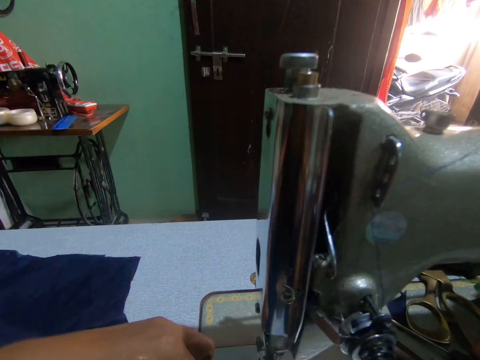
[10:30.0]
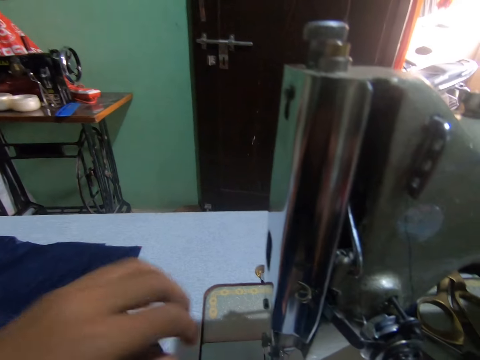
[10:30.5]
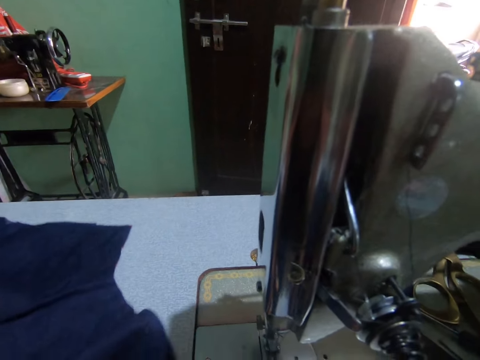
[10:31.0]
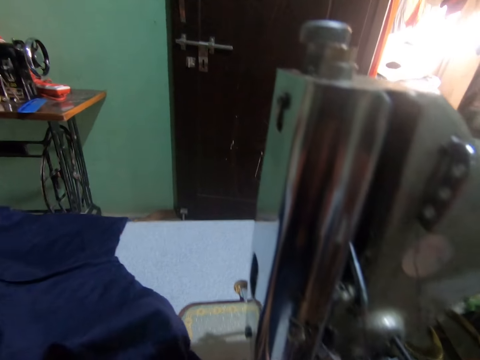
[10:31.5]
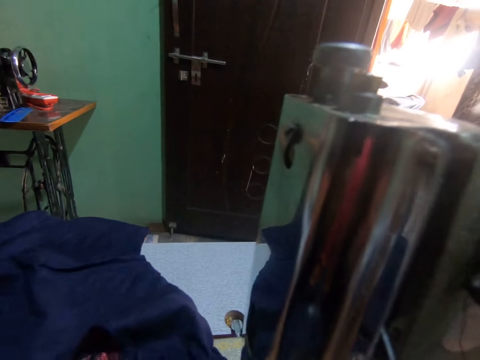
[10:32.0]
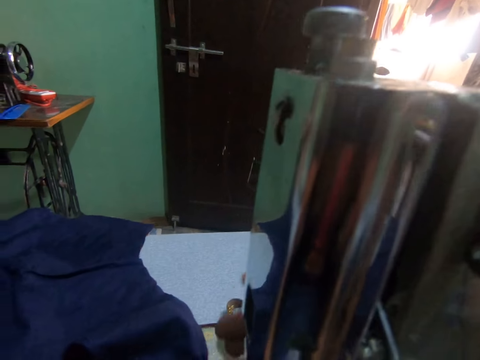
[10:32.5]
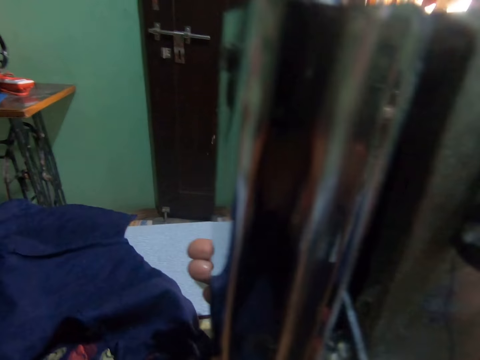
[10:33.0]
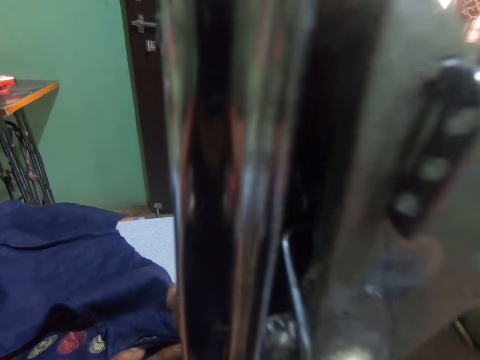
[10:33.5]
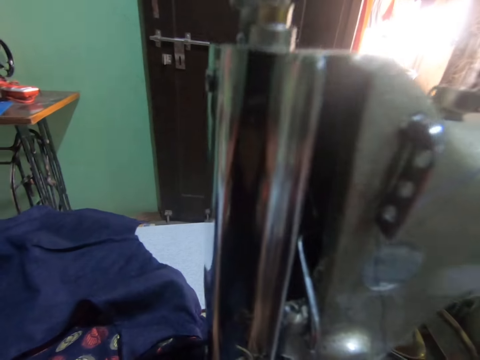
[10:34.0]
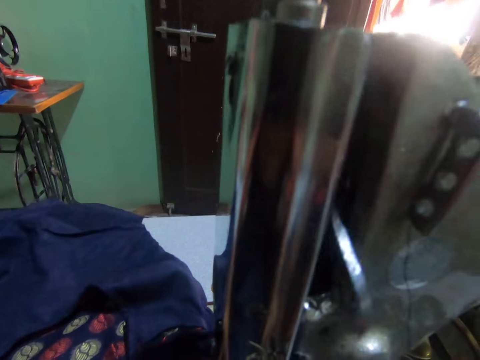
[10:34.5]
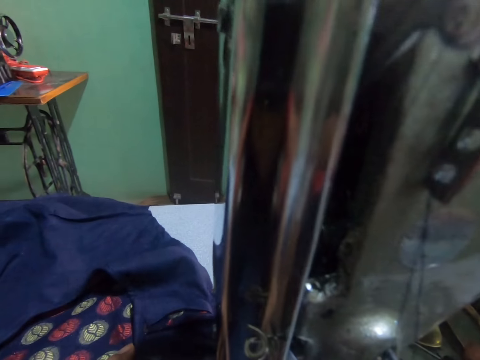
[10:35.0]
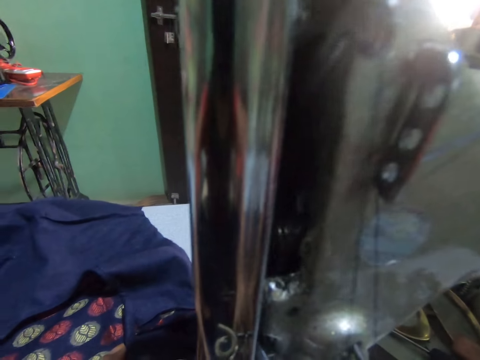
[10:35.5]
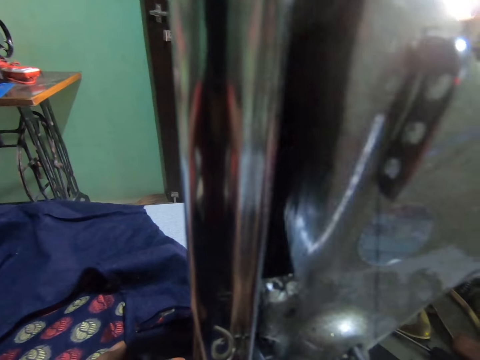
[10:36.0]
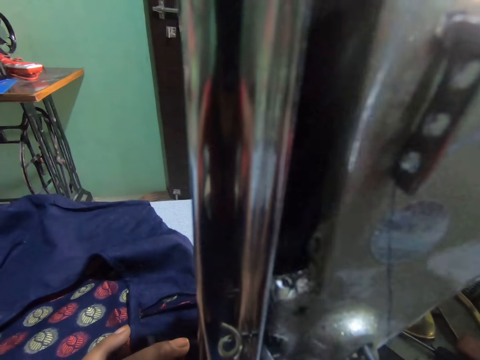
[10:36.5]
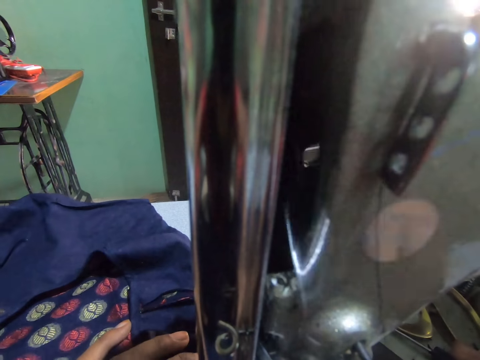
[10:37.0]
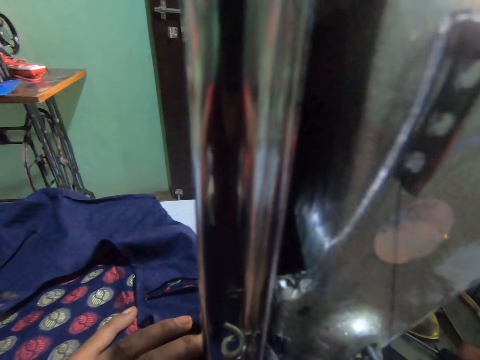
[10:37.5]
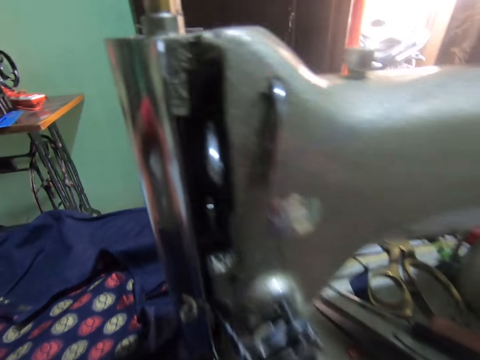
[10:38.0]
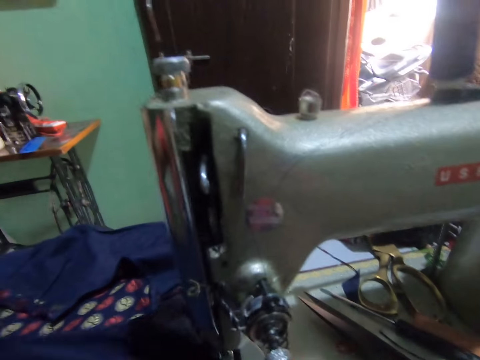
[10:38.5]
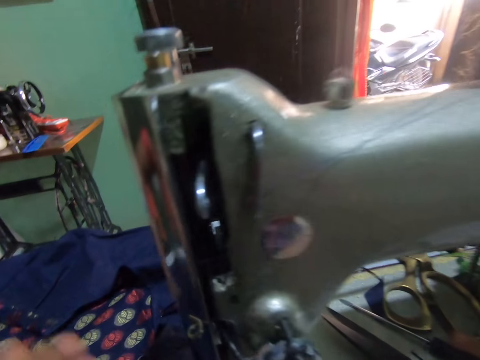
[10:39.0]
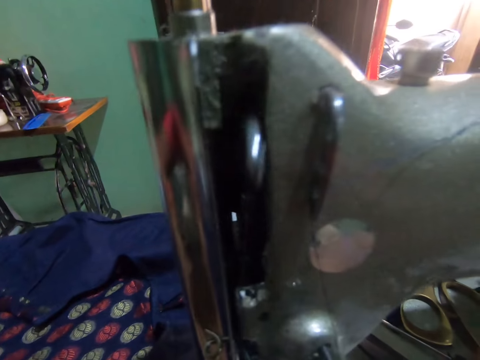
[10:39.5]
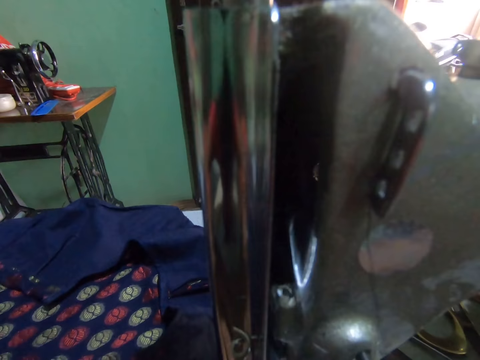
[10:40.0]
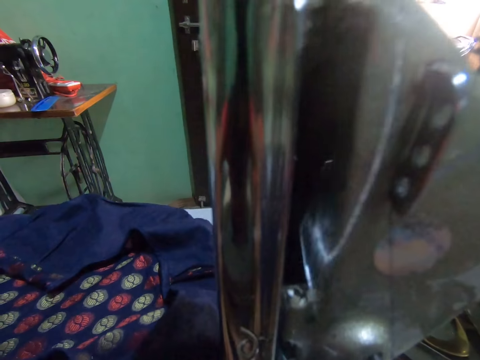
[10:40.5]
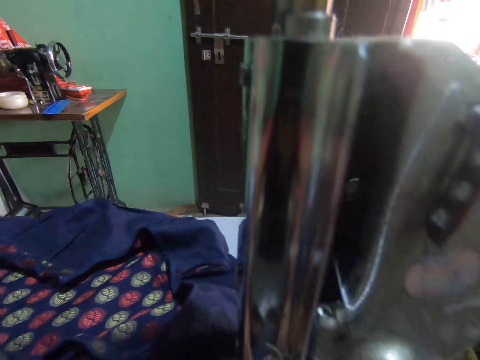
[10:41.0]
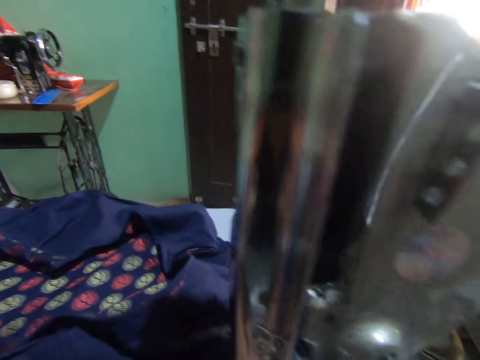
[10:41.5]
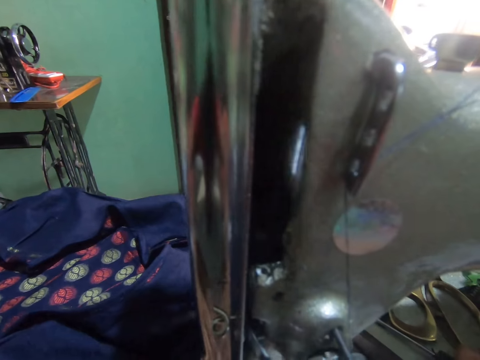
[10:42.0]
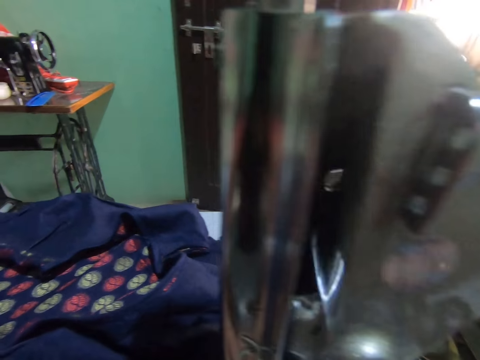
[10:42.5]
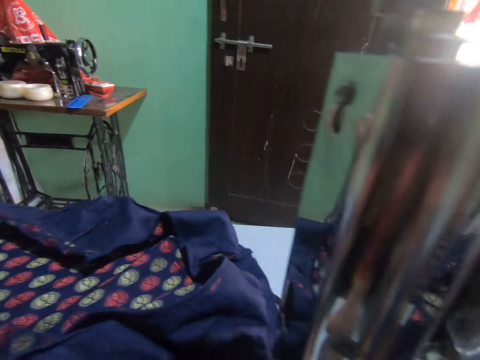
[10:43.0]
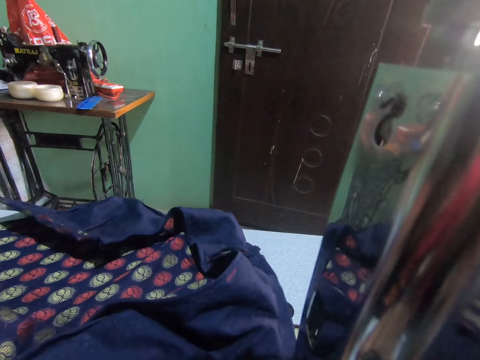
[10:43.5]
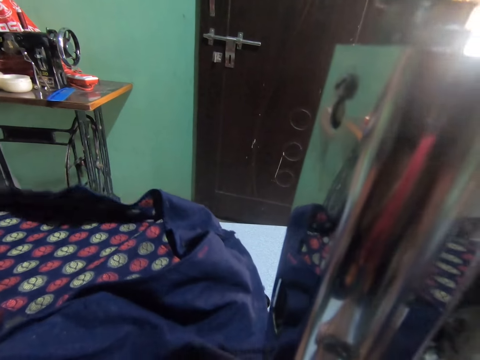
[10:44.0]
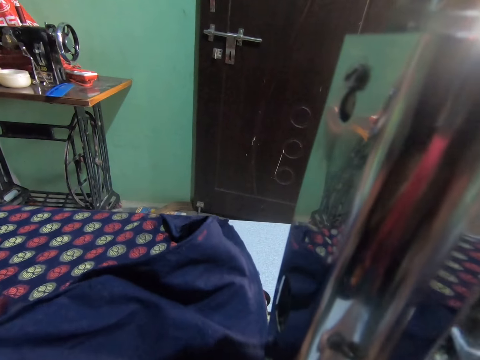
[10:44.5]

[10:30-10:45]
The camera wearer straightens the fabric. They adjust the dress on the sewing machine with both hands. They turn the presser bar lifter. They sew the dress with the sewing machine.

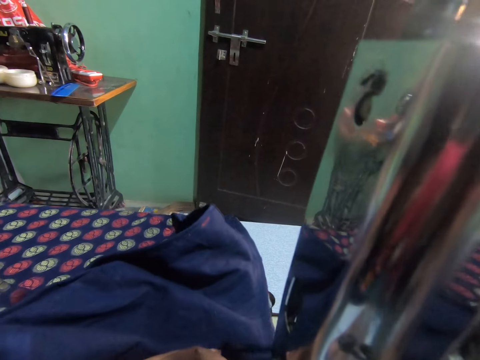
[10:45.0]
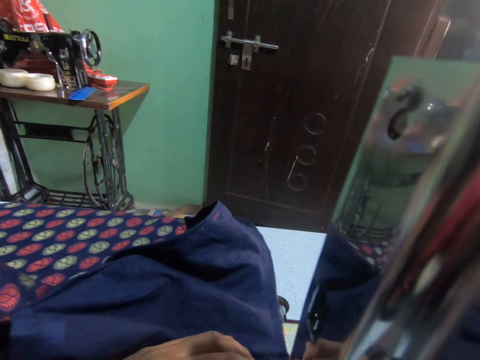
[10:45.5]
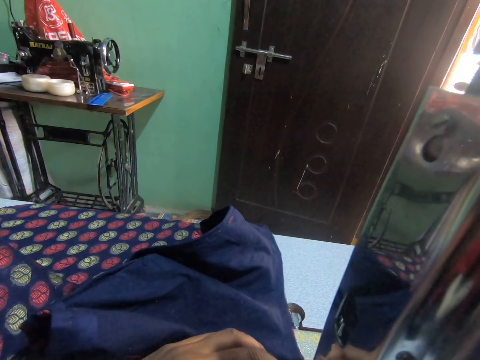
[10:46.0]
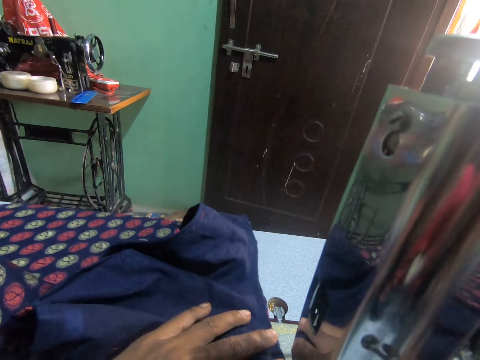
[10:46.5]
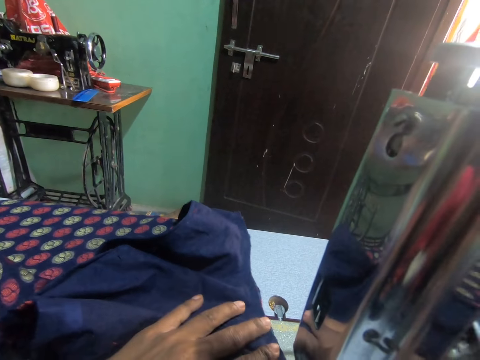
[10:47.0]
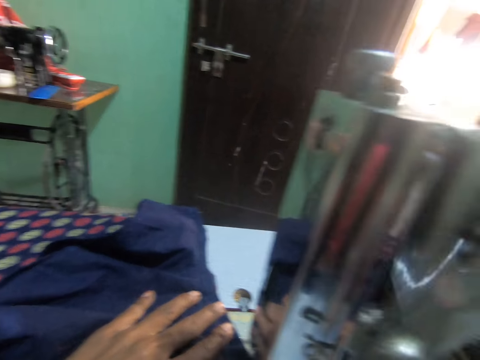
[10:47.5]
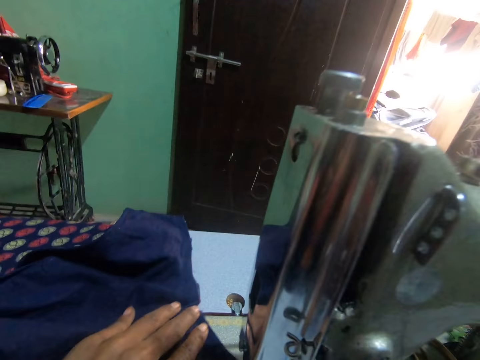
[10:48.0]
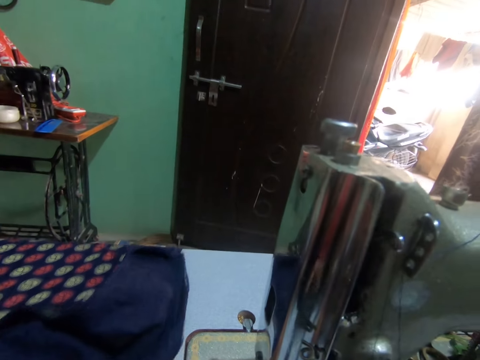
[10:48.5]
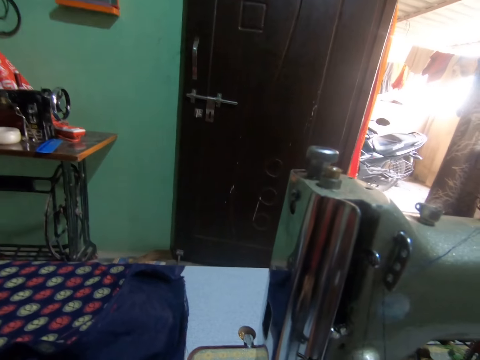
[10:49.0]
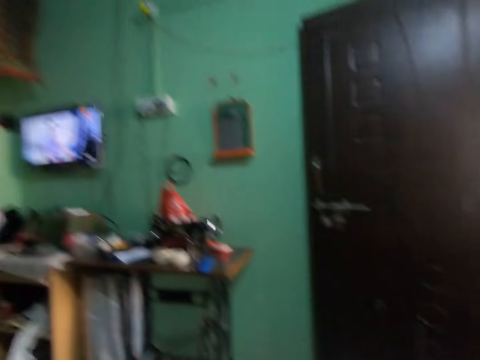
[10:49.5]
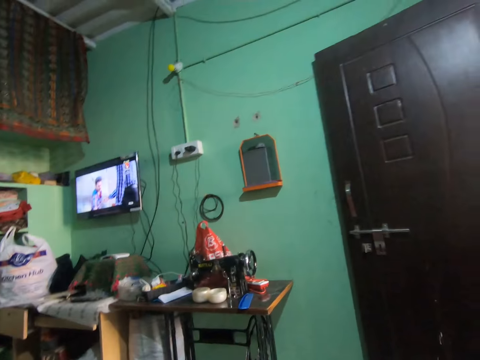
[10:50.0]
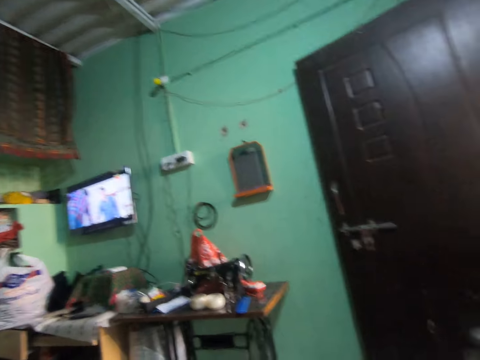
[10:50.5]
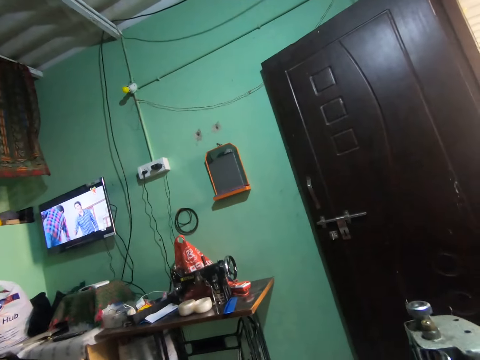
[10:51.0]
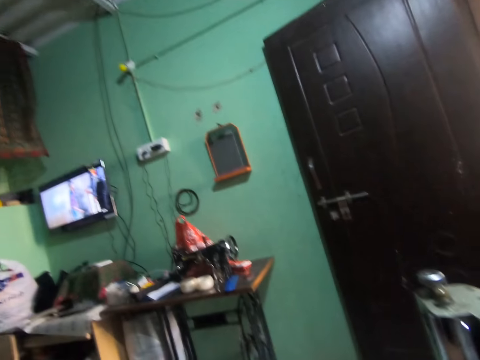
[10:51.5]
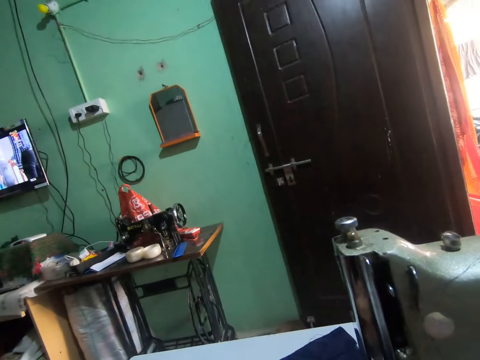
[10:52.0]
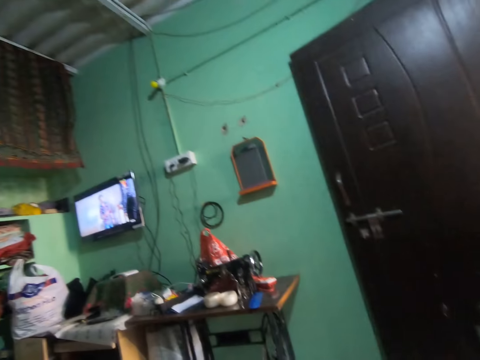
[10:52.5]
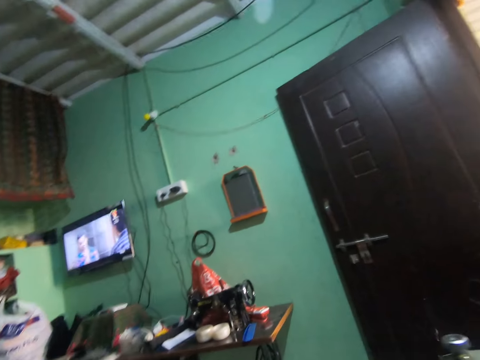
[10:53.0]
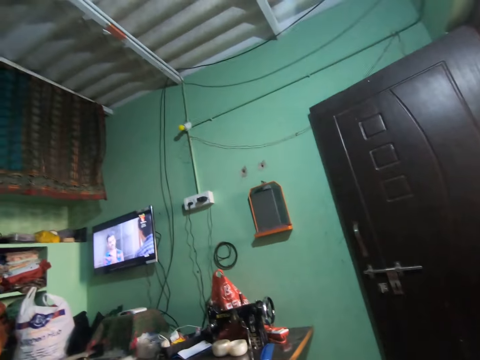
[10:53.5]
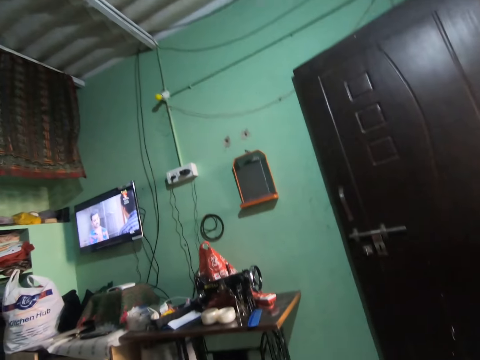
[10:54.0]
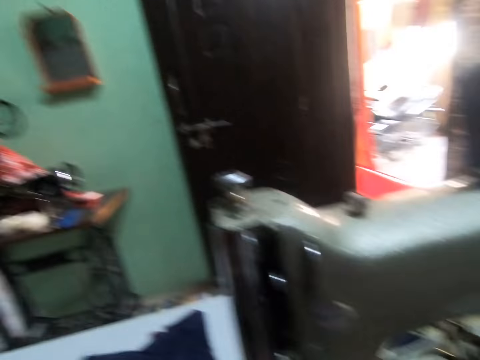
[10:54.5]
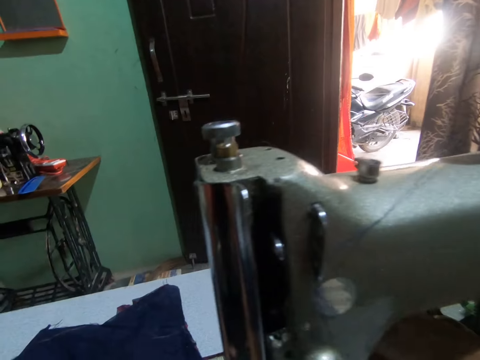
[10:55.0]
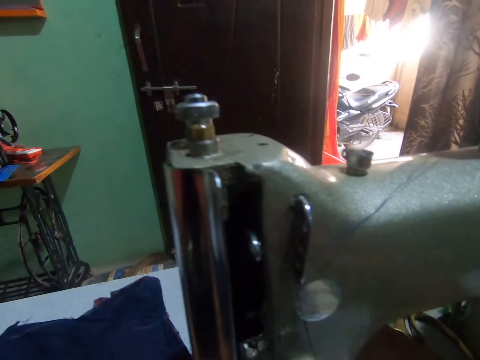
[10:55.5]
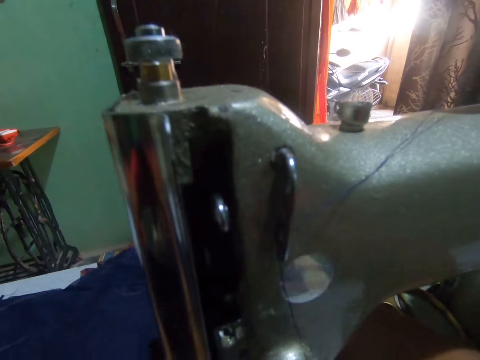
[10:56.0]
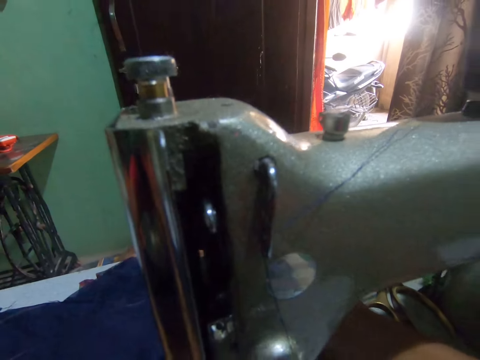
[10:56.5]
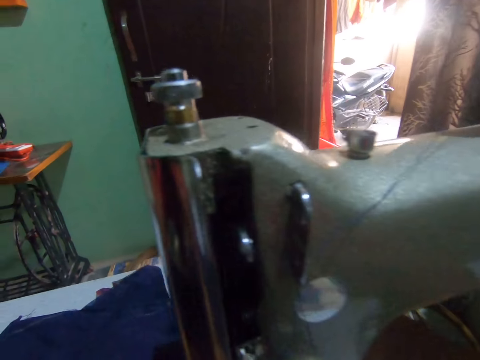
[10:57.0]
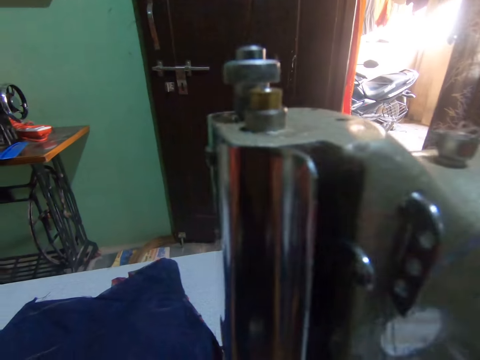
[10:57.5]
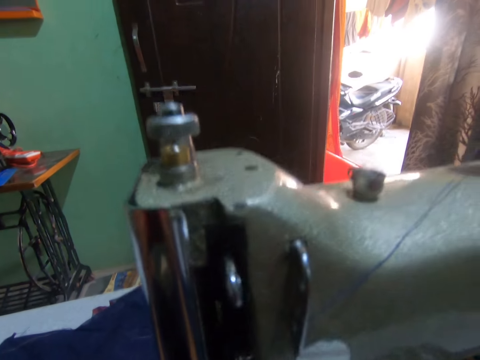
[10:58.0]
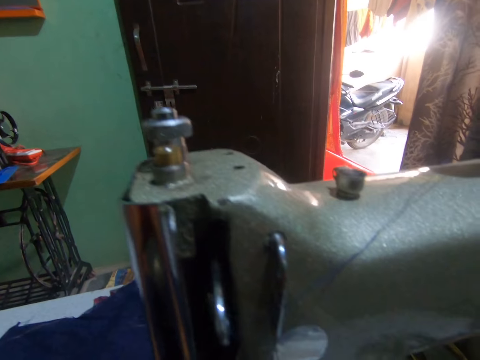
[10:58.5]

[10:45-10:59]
The camera wearer looks at the television.
